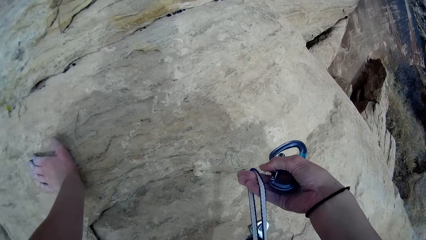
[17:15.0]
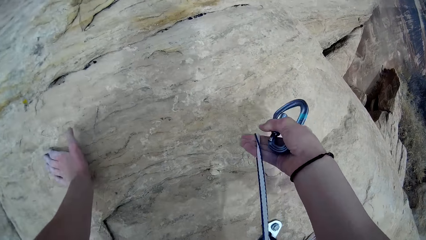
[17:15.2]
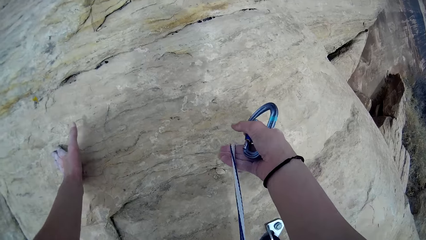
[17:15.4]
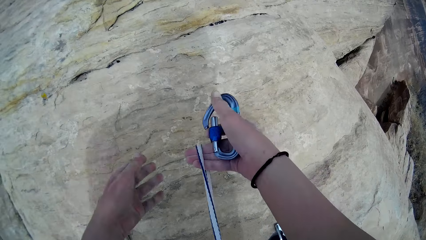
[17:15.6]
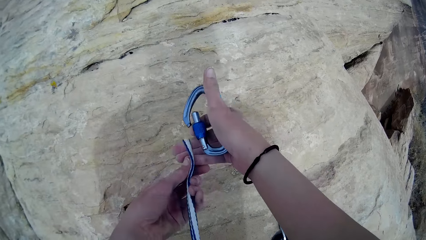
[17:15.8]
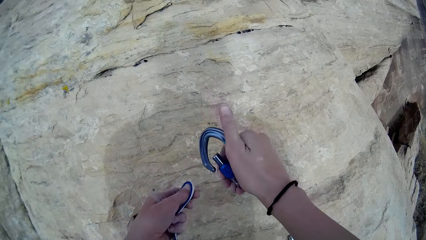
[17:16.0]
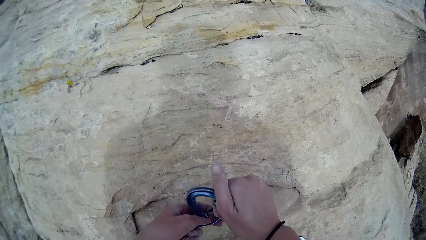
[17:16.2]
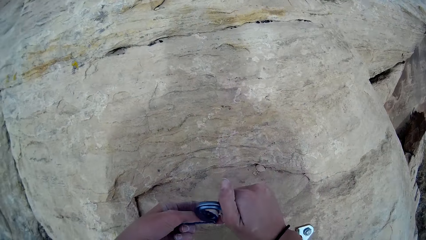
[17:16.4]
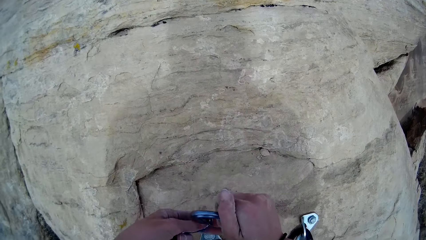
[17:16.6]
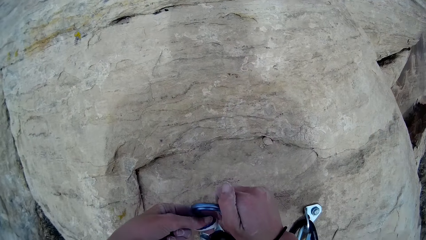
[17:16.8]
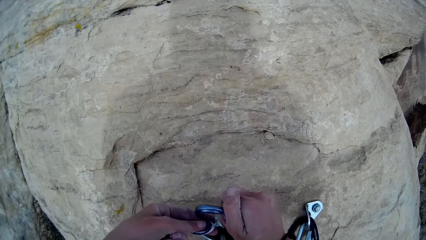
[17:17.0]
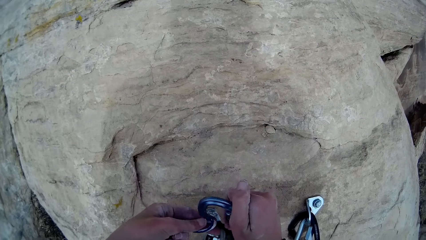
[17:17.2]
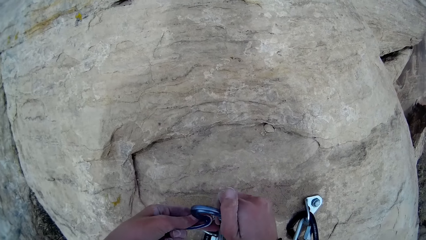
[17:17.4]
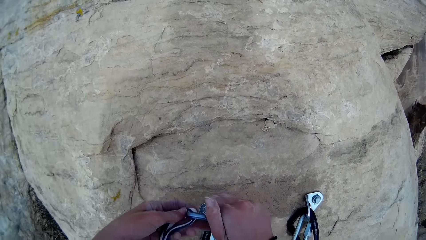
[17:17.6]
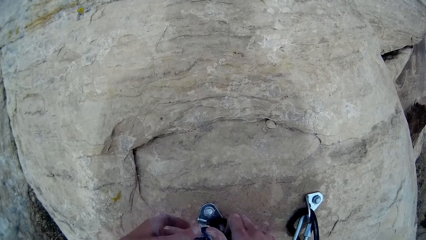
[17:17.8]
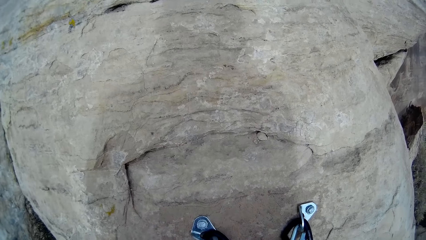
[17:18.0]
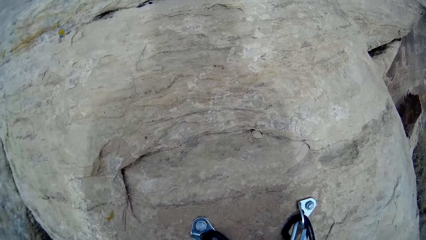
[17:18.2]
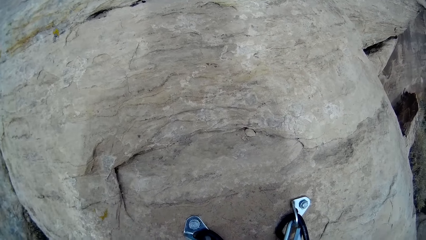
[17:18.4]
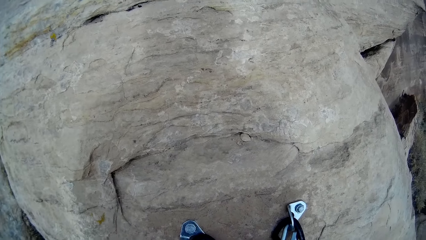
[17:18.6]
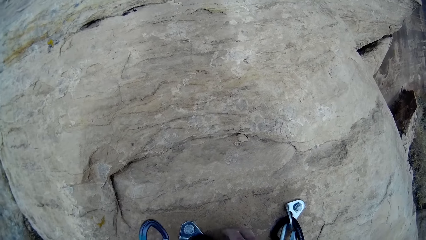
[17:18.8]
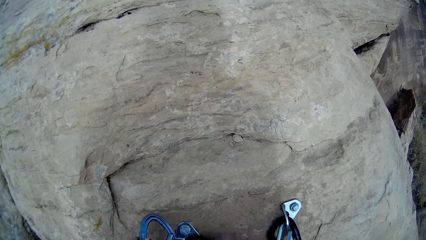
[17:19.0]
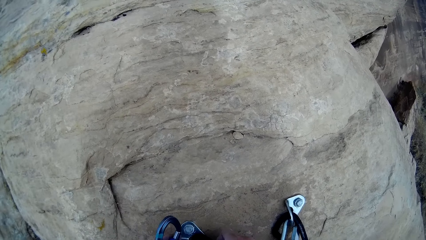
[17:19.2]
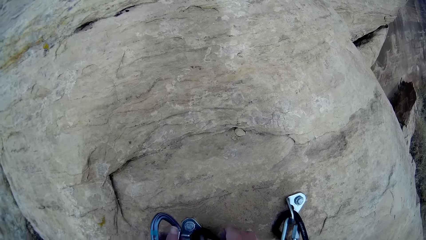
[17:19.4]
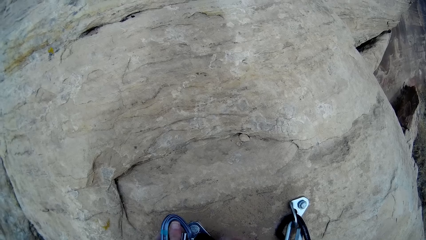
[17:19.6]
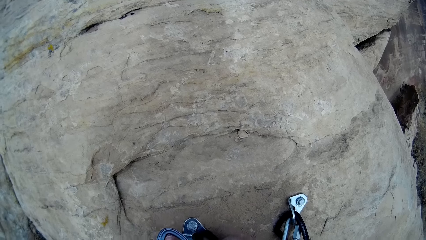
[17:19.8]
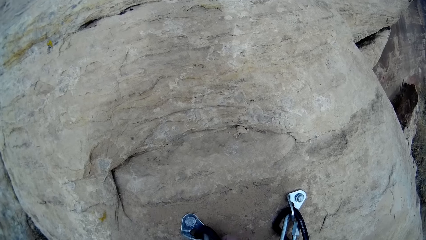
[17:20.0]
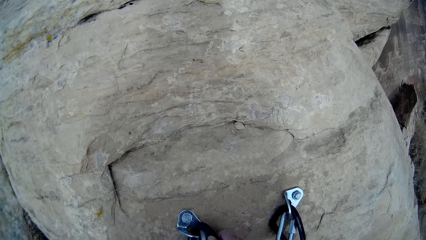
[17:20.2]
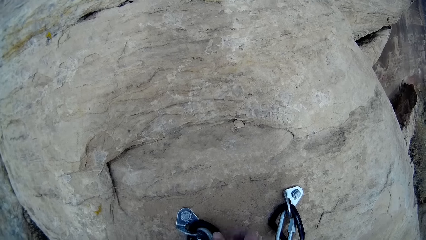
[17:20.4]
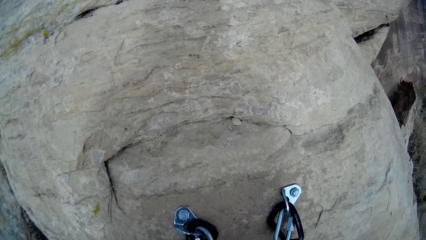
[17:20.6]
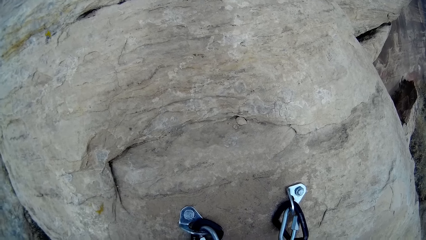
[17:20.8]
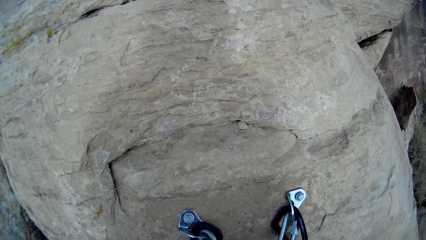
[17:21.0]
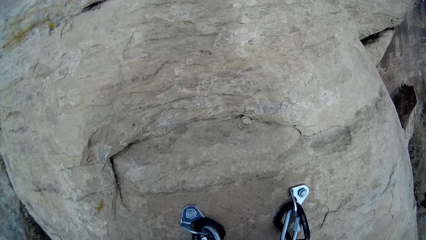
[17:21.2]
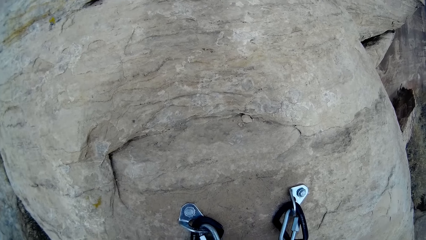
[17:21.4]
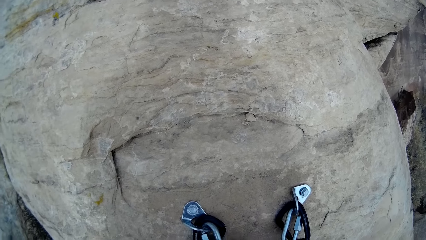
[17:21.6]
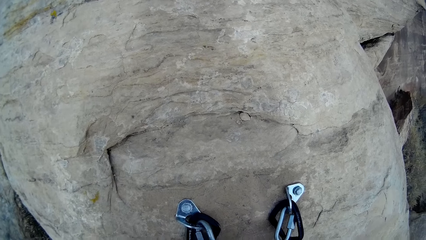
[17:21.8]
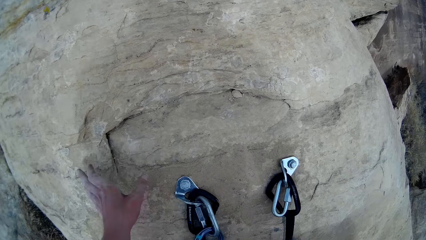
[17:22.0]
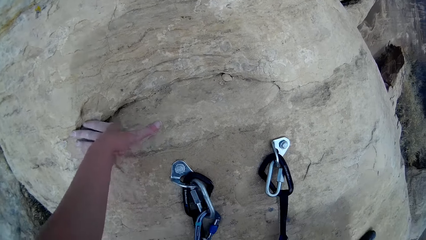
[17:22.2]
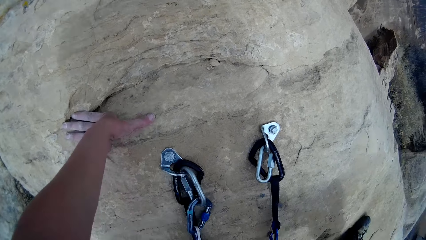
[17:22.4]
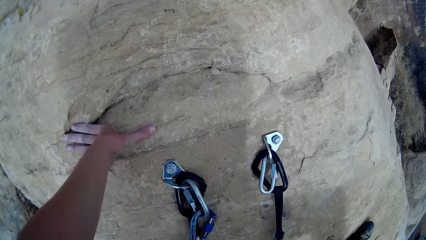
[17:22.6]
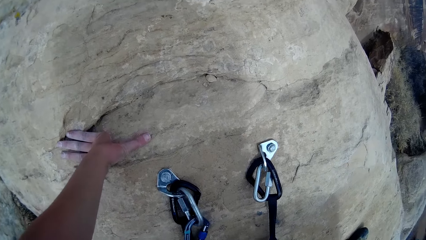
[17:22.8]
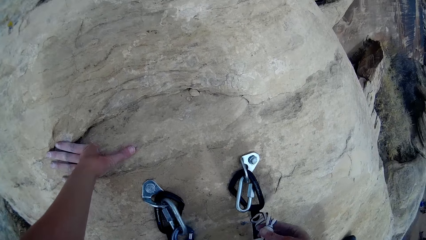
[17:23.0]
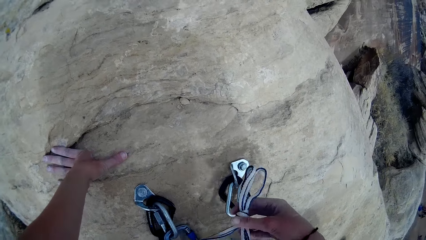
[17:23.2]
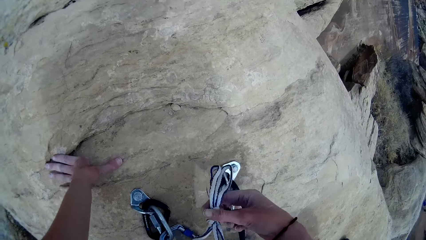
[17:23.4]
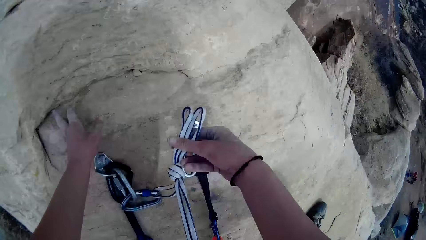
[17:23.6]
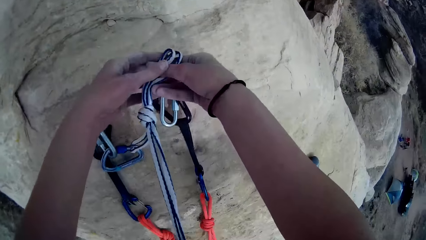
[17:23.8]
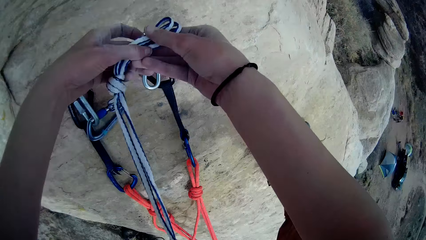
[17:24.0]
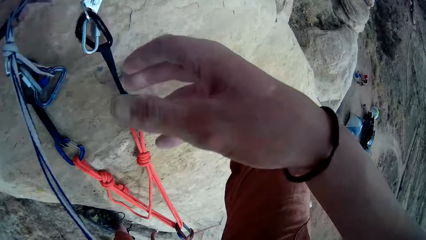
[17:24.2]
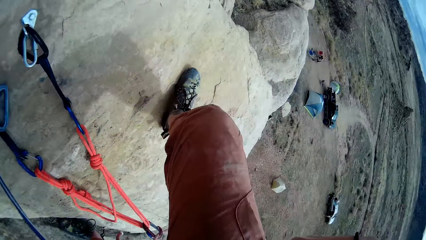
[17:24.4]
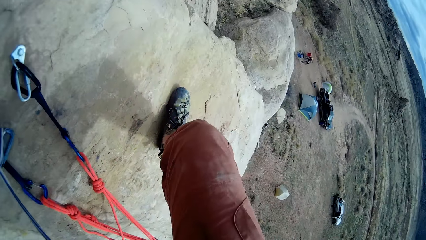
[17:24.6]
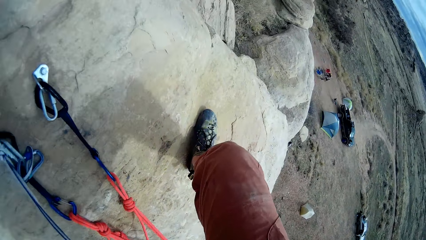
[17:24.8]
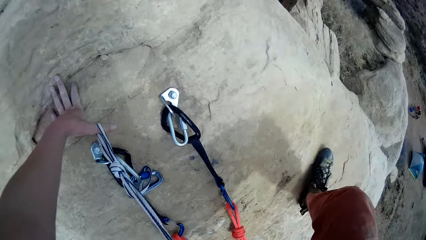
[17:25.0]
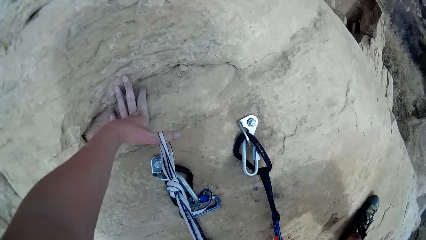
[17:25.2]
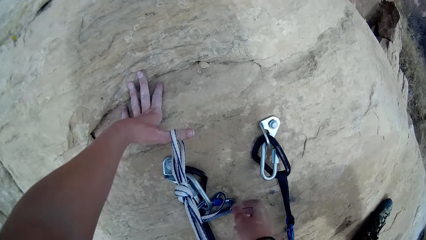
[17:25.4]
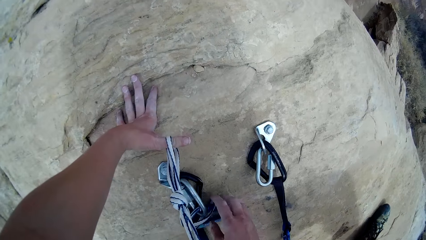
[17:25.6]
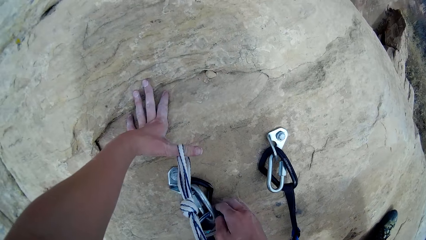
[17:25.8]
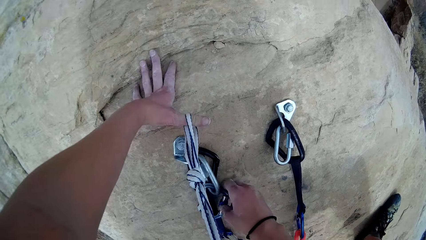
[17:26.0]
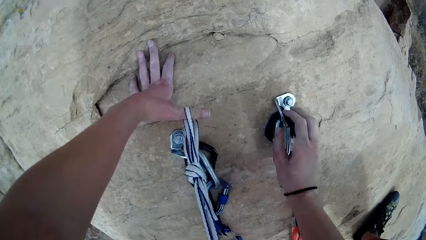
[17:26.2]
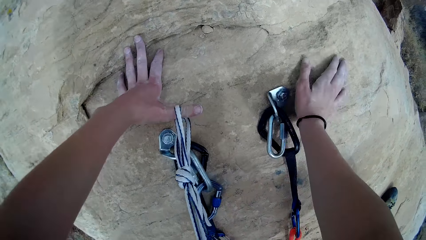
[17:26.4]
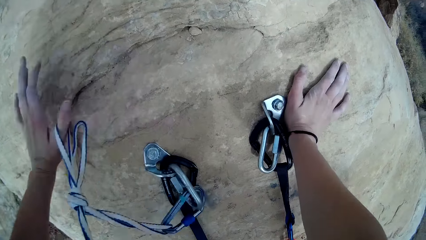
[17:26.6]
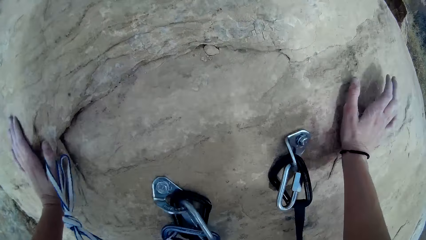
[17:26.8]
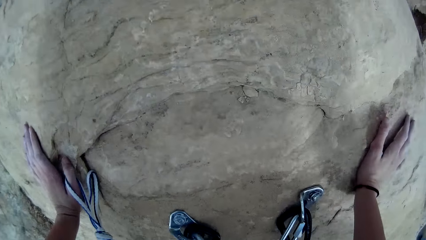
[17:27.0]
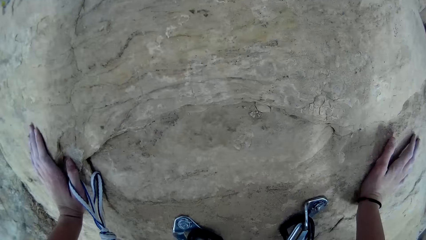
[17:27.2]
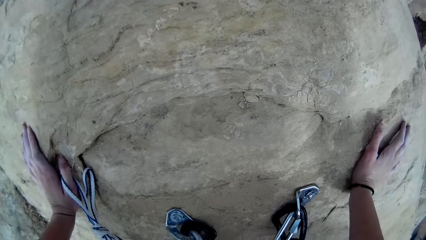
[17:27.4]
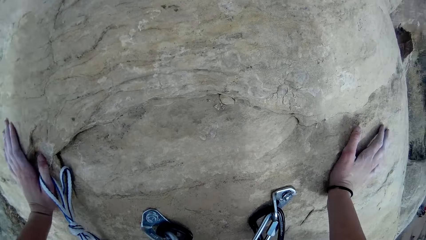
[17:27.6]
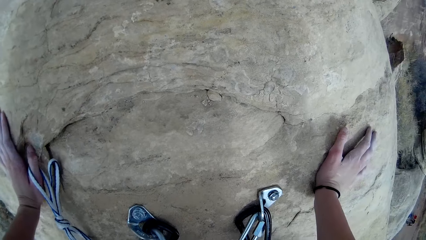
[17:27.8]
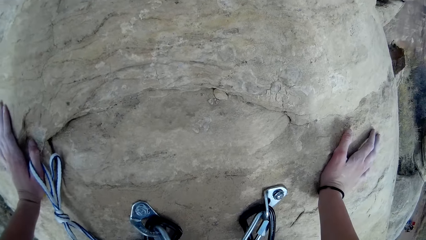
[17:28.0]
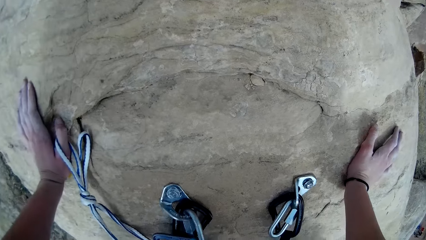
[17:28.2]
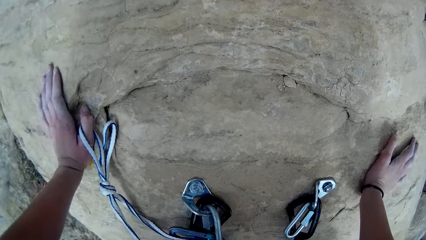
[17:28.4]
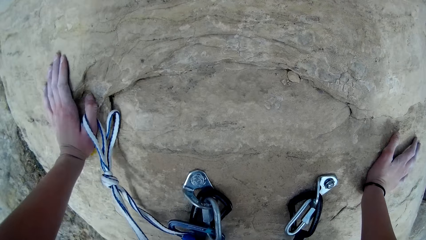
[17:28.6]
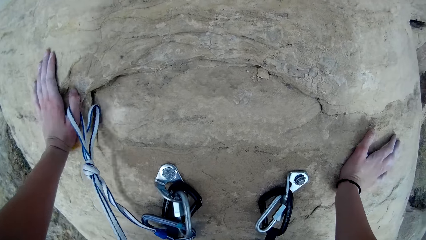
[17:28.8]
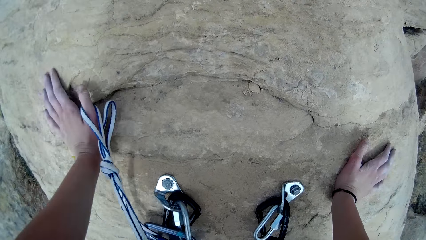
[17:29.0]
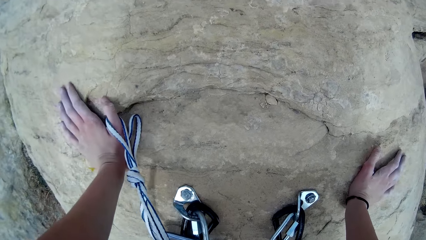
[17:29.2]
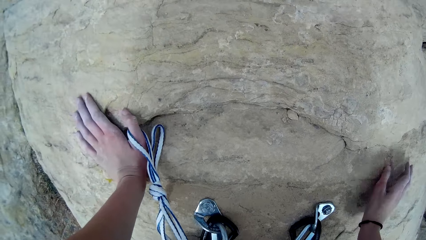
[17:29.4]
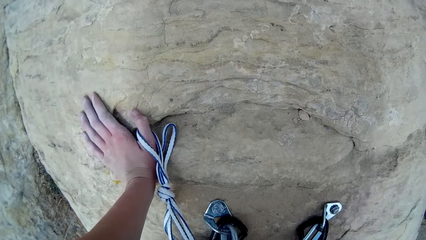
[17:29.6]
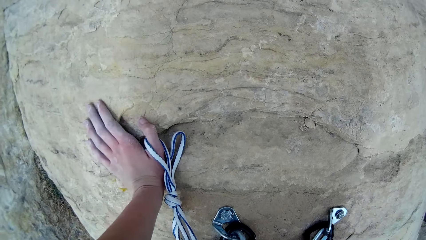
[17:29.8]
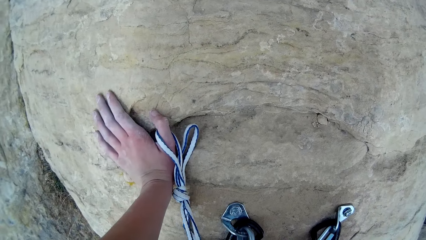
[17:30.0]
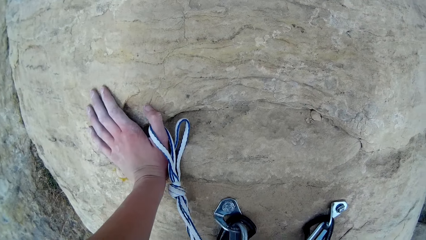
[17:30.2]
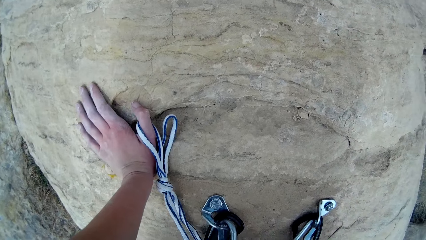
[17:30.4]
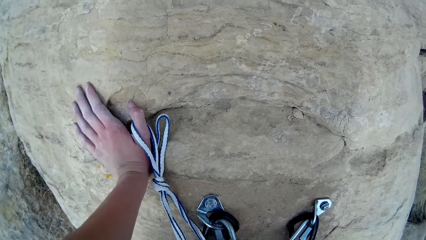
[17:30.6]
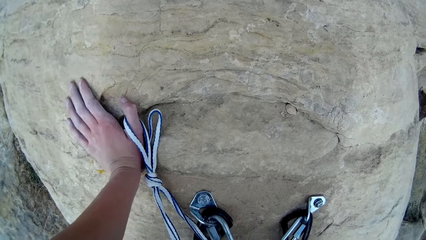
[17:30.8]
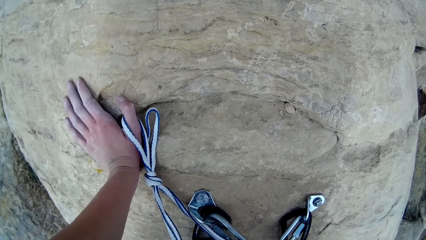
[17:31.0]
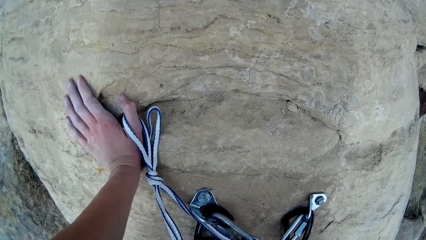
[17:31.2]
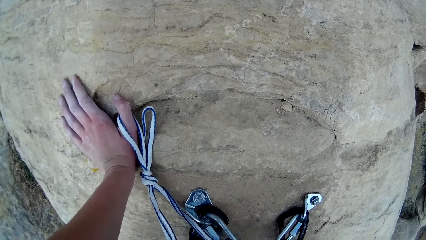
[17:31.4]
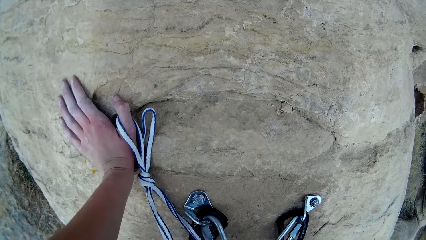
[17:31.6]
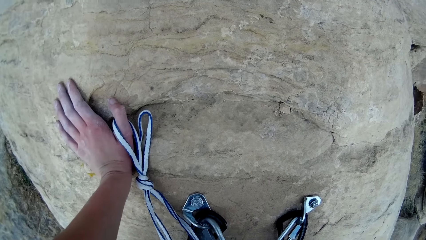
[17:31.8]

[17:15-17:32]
The camera wearer holds a locking carabiner. He holds a rope. He hooks the locking carabiner on the rope. He holds the rock. He holds the rope with both hands and pulls his hand off the rope. He holds the locking carabiner and pulls his hand off the locking carabiner. He holds the rock with both hands and pulls his hand off the rock.
